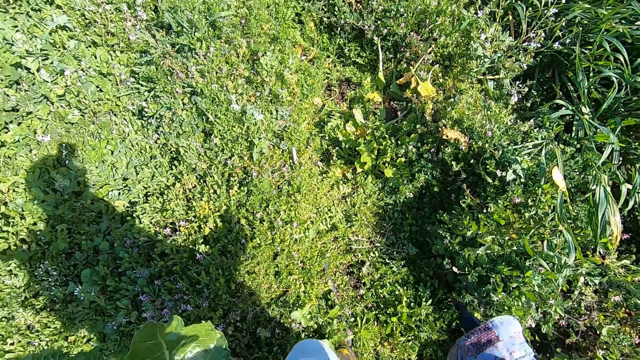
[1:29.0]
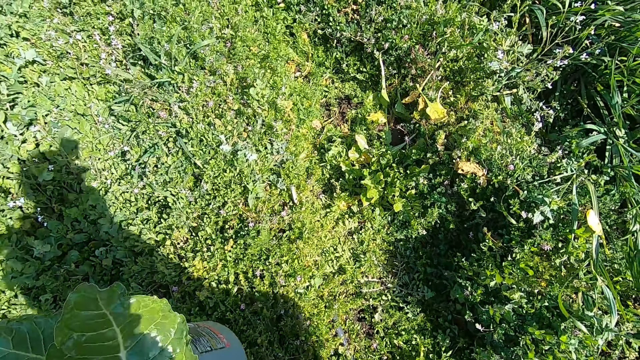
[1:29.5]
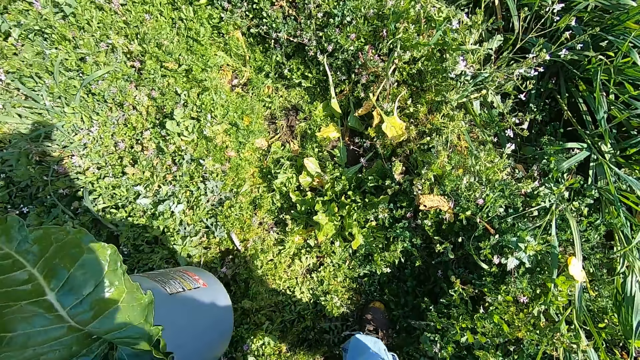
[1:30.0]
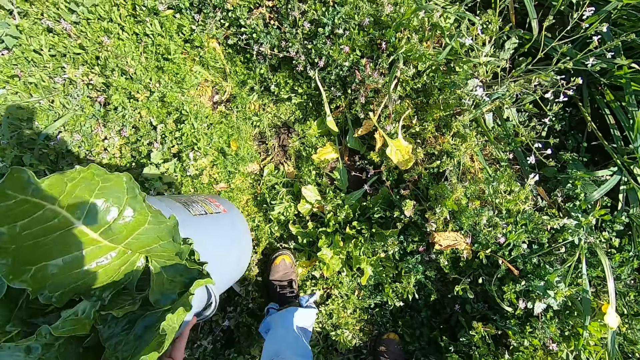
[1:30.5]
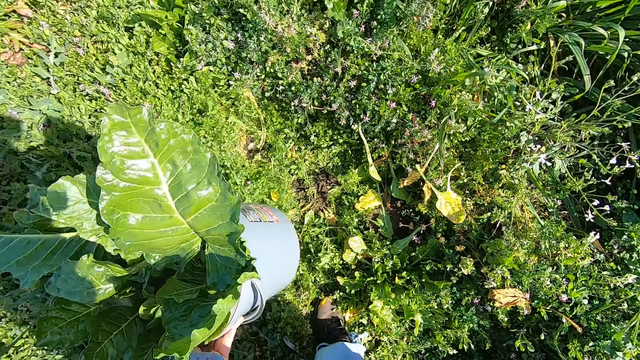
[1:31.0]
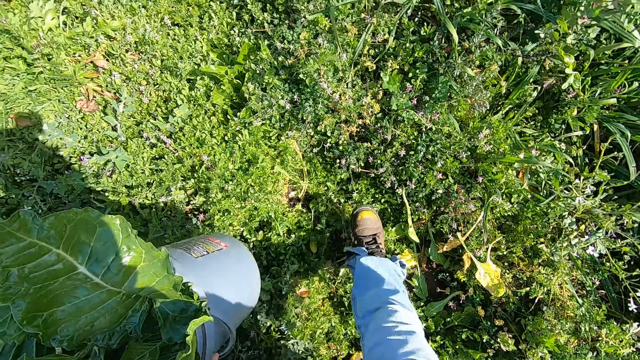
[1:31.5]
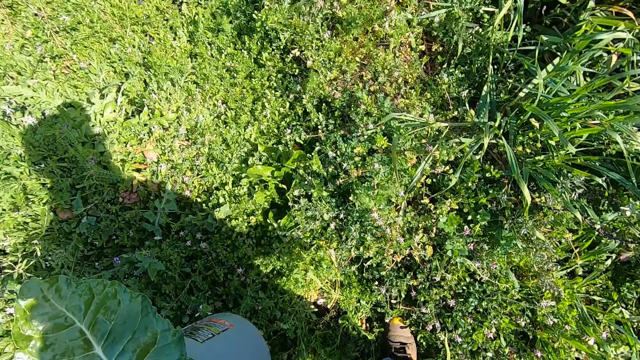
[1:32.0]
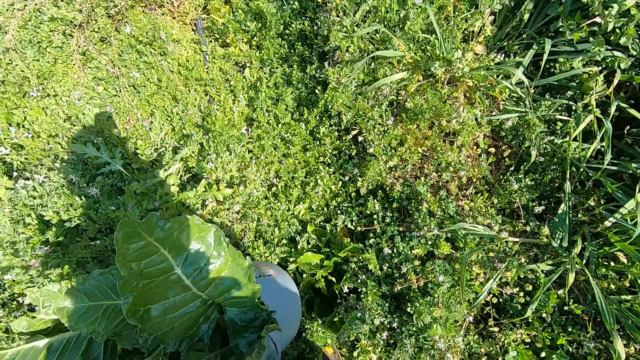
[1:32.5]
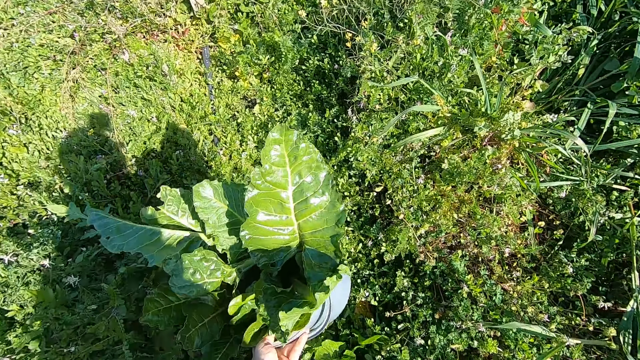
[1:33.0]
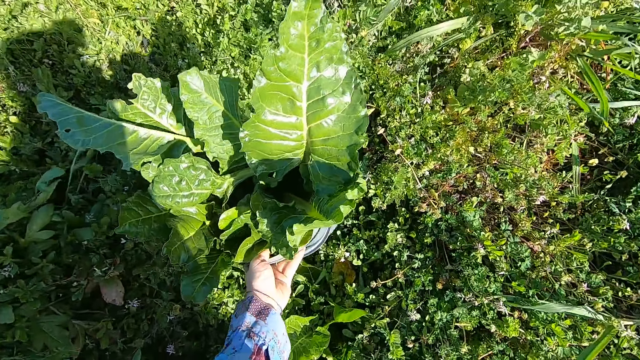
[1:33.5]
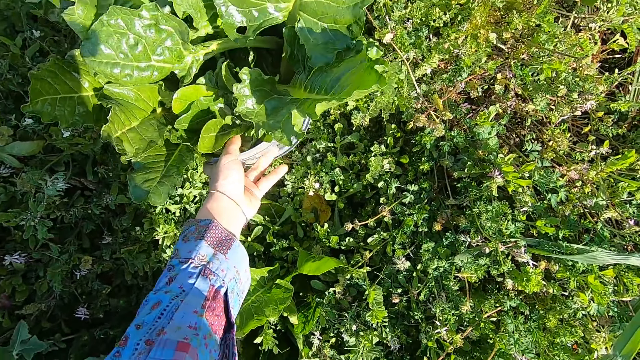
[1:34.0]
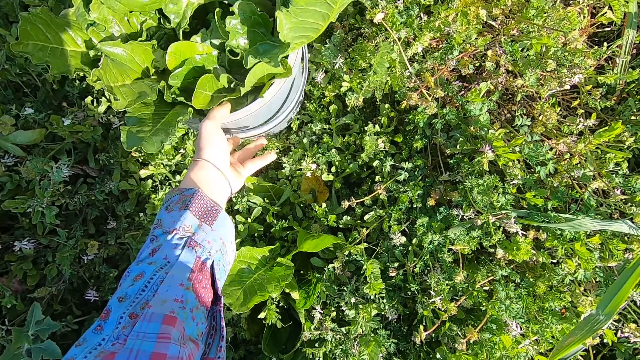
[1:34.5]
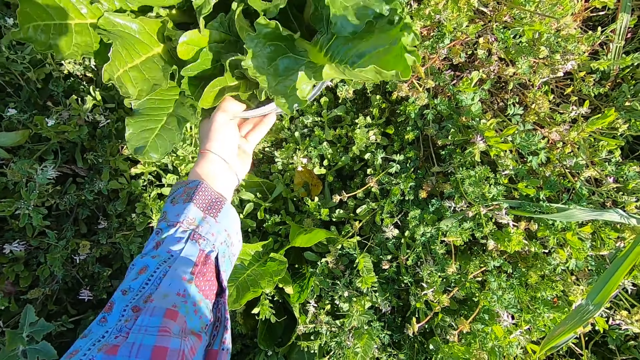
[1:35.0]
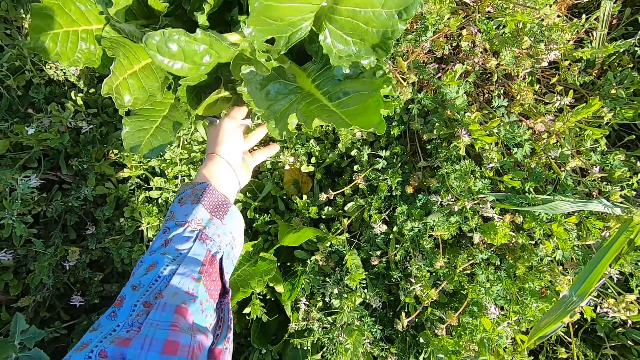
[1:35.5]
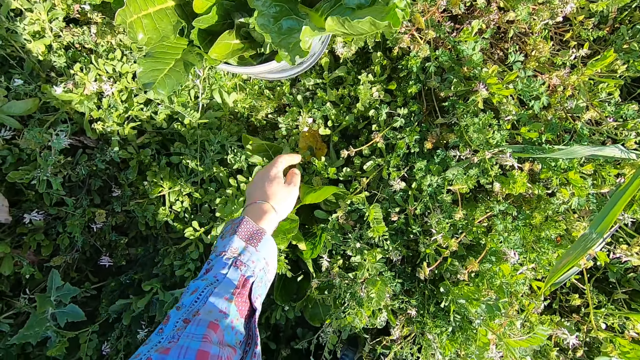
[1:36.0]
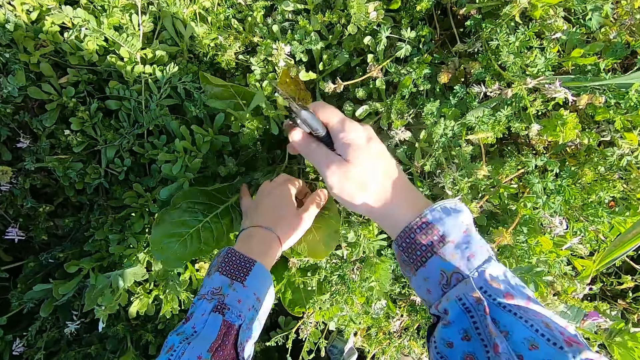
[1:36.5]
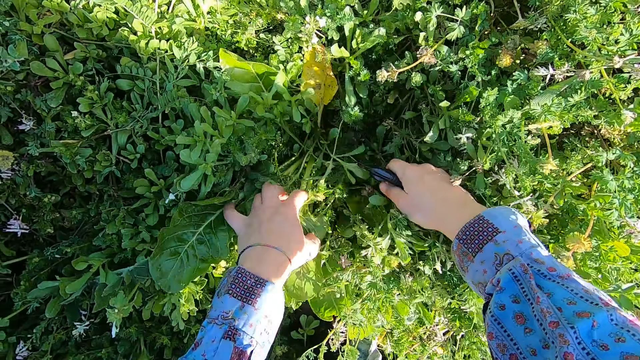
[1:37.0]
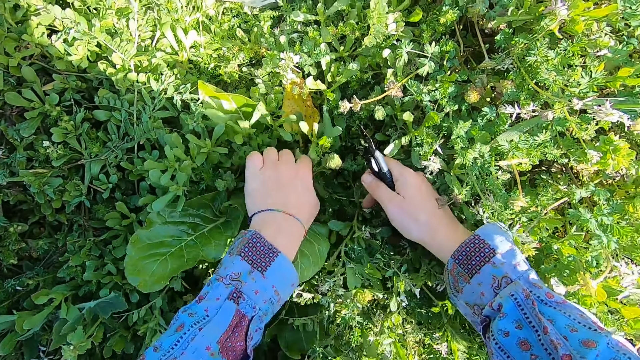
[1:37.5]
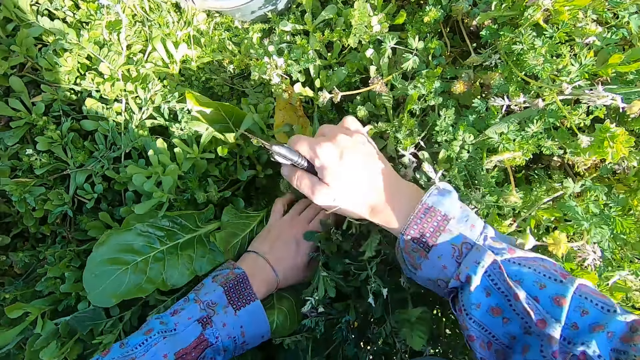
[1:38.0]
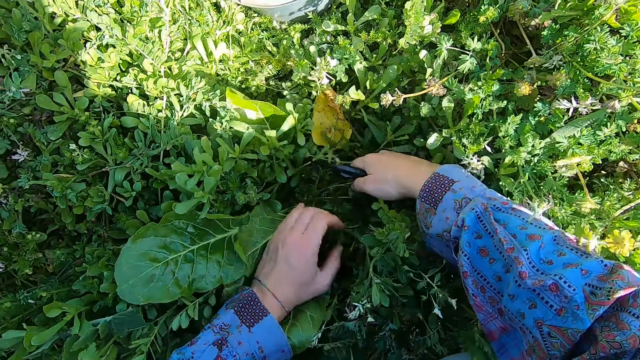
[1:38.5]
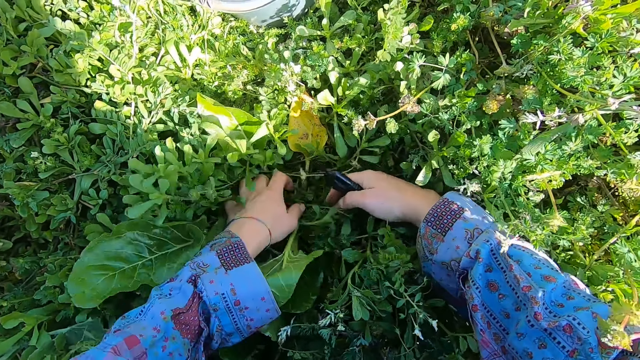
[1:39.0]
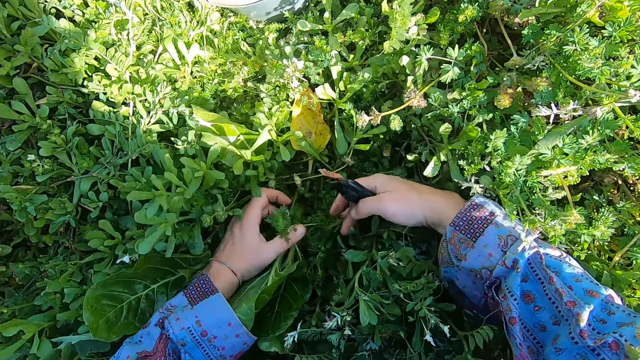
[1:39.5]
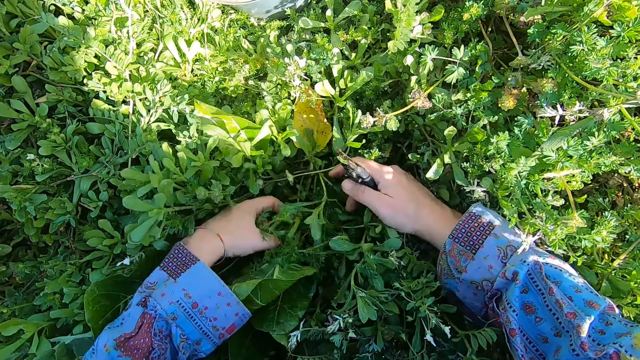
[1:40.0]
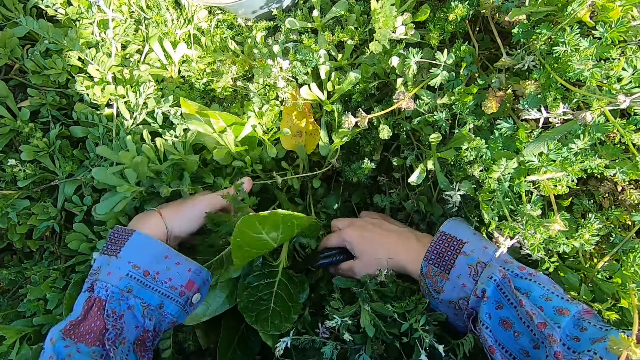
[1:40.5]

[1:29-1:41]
The camera wearer drops the bucket on the floor. He separates plants with both hands.

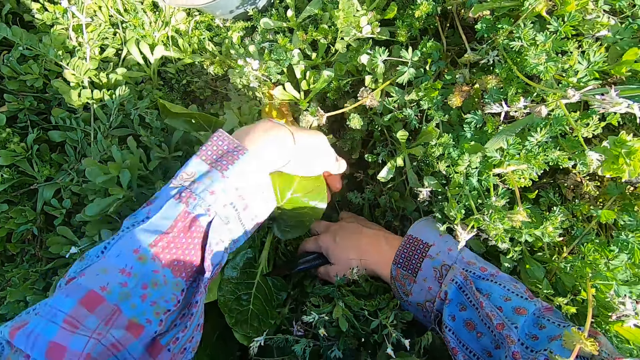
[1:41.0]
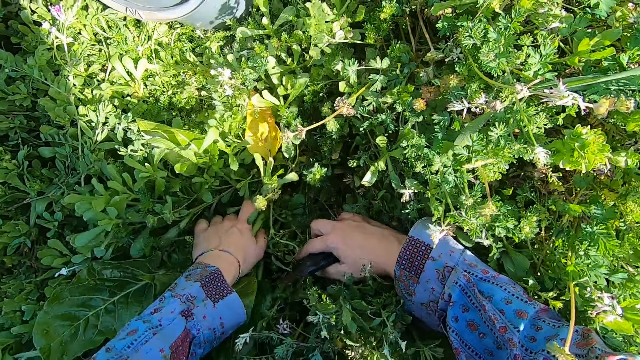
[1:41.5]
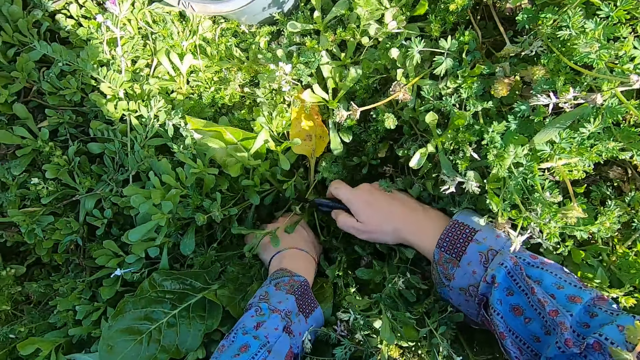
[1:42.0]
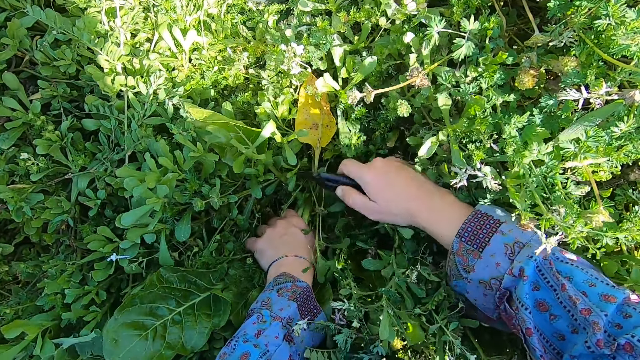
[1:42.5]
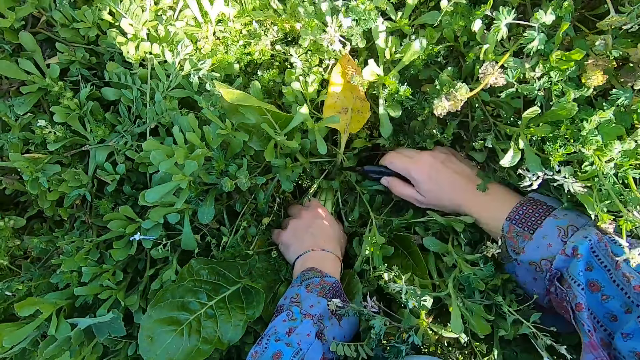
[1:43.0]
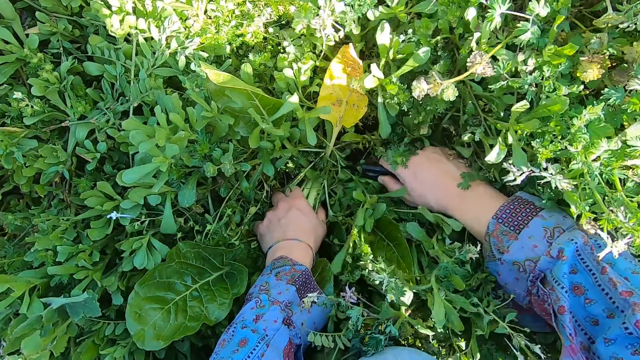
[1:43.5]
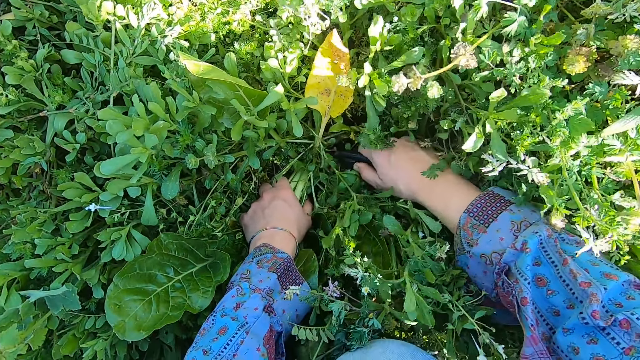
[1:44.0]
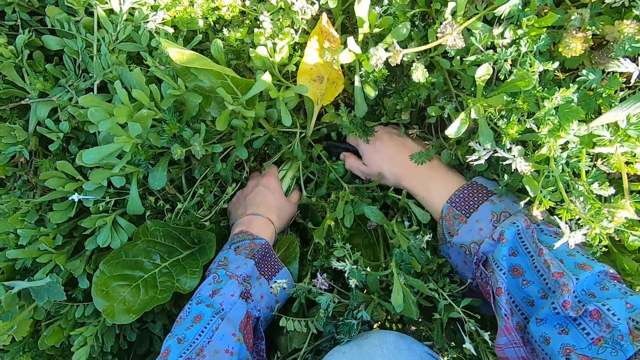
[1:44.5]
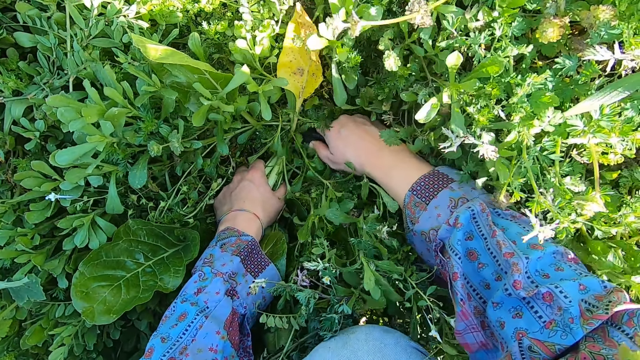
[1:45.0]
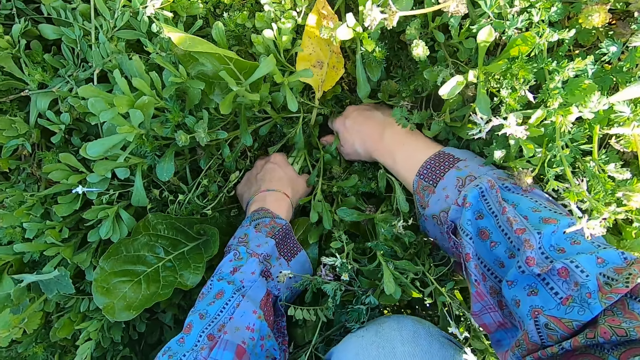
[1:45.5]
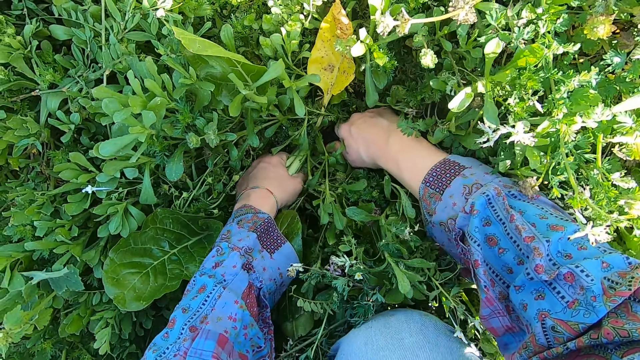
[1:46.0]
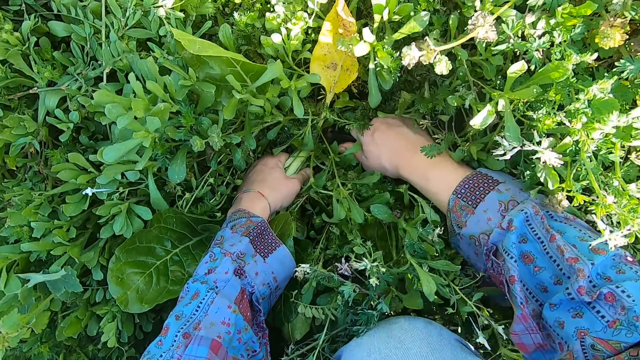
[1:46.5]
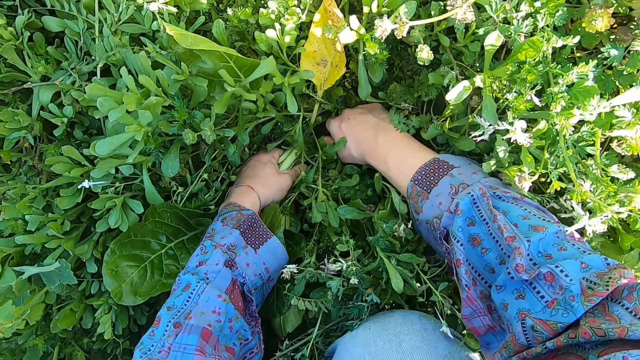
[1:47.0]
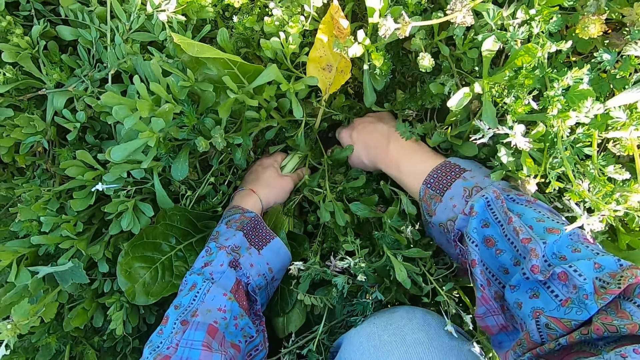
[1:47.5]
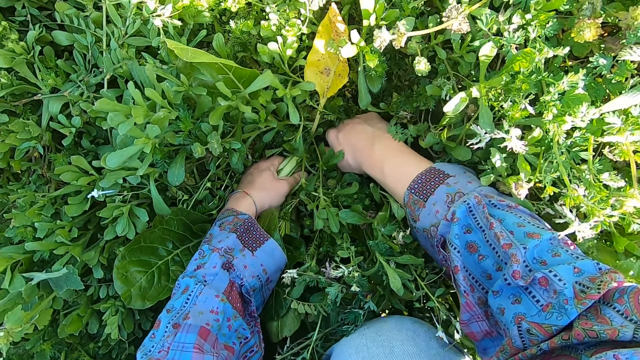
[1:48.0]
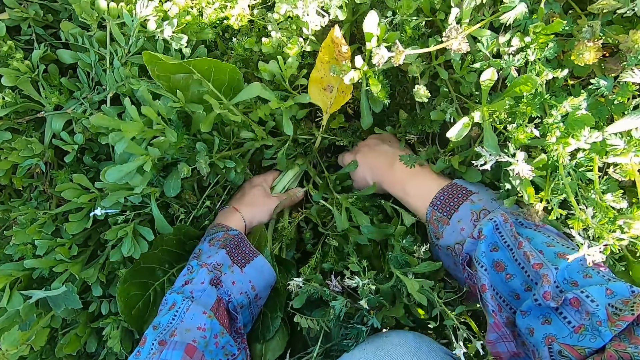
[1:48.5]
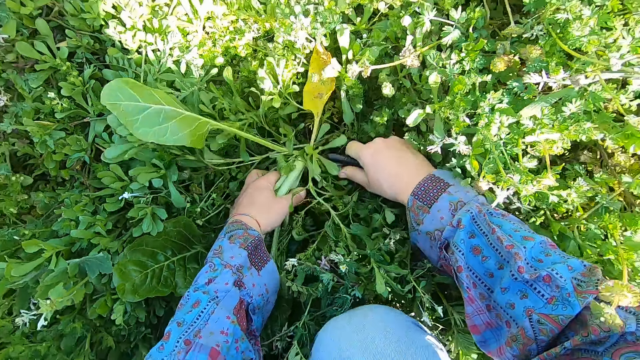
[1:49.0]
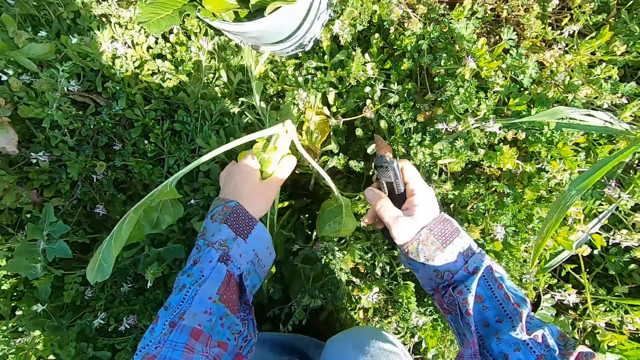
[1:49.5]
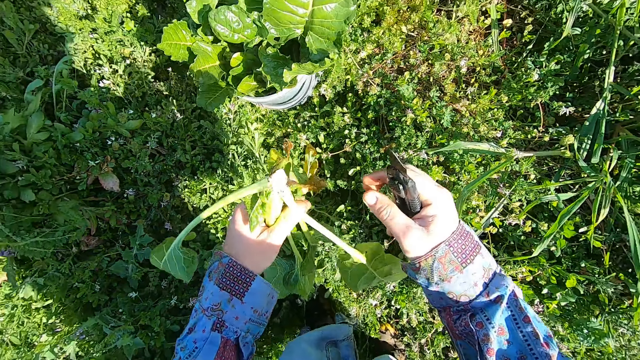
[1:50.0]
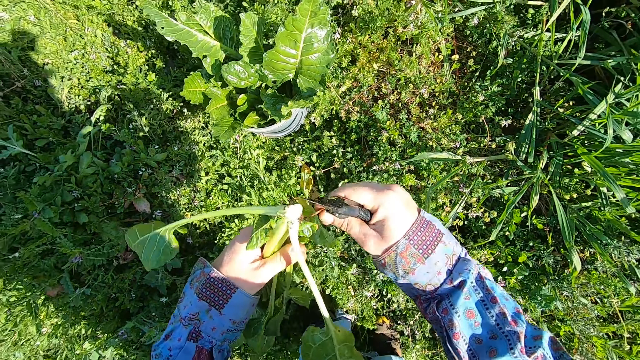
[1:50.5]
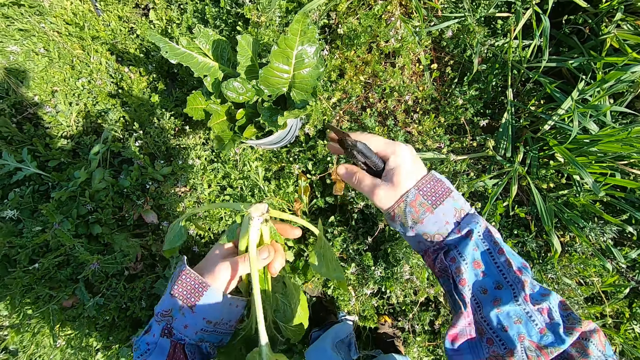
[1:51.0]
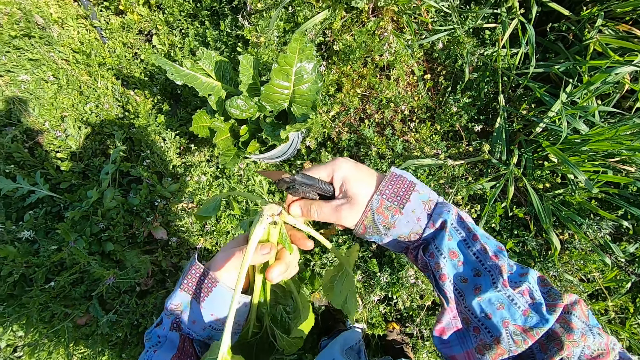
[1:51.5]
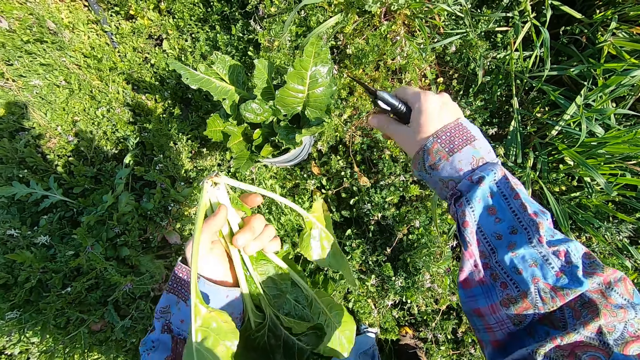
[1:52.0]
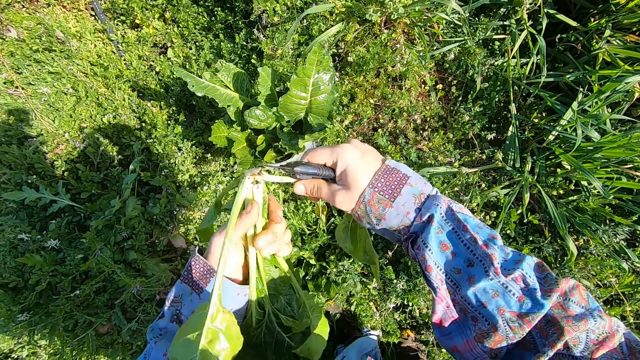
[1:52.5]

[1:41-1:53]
The camera wearer cuts a chard with the cutter. He removes the chard with his left hand. He breaks away bad branches from the chard with his right hand. He throws the leaves.
